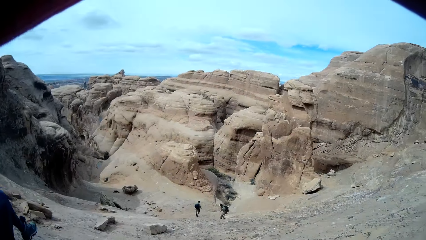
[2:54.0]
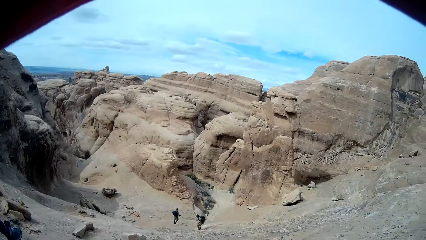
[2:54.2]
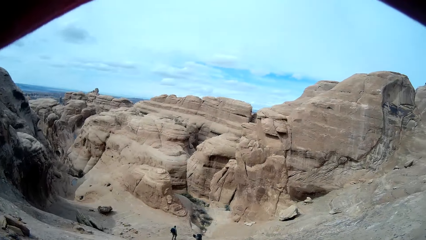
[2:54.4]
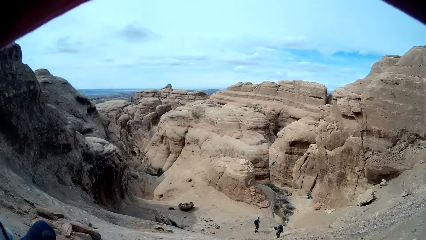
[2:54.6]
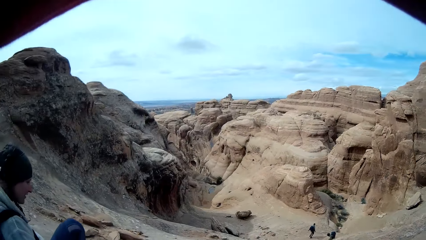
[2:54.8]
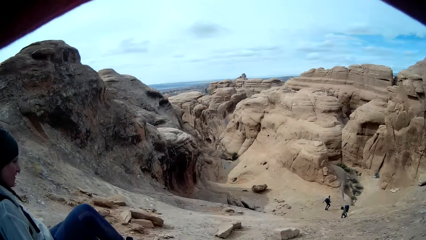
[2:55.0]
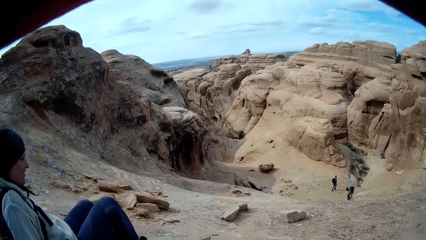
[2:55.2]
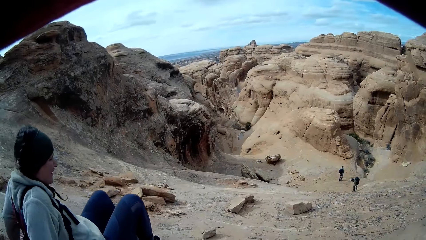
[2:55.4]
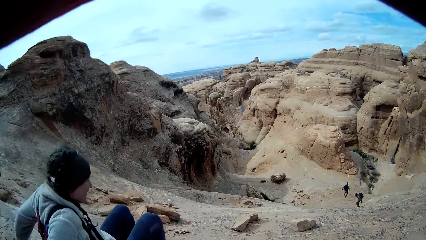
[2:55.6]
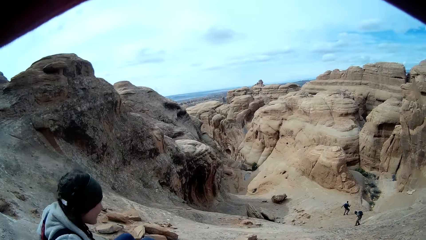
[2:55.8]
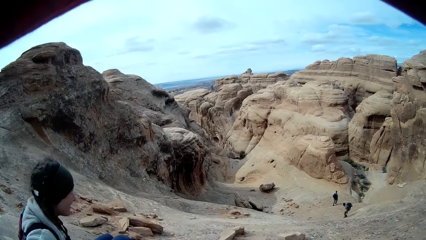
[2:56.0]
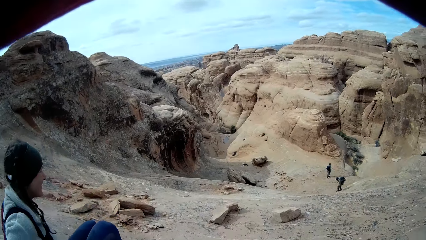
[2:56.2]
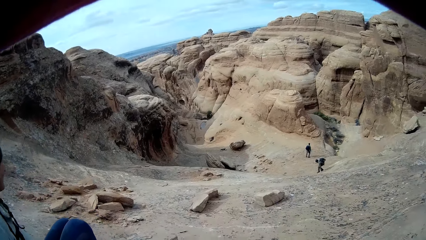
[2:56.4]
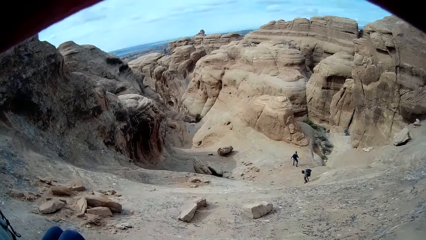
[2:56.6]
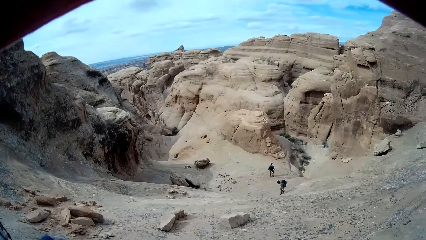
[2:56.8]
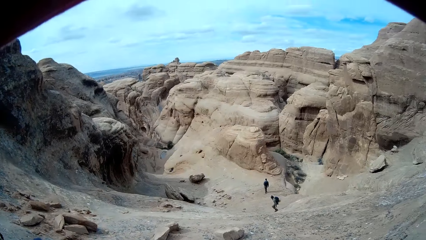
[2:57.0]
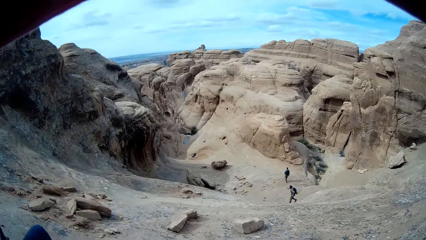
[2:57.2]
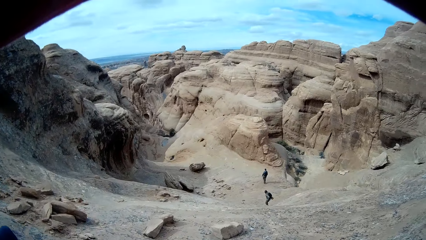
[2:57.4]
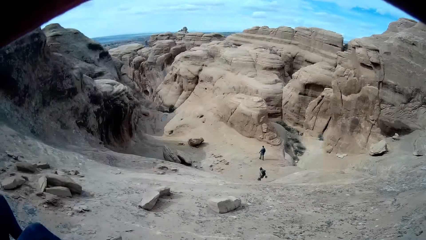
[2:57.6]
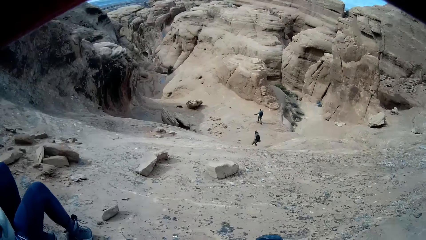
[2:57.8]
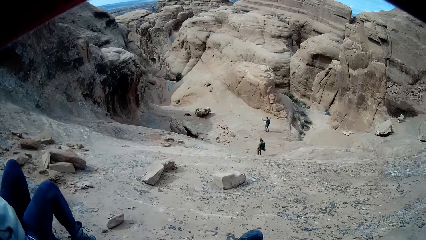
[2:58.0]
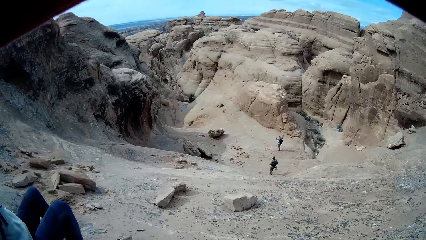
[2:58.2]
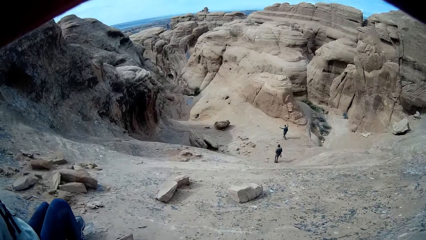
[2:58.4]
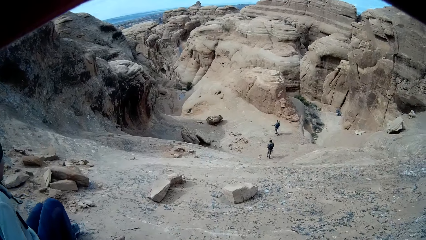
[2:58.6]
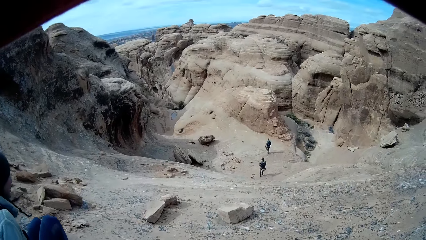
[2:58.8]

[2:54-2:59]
A person slides down the rocky mountain.

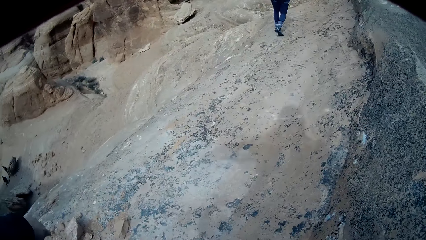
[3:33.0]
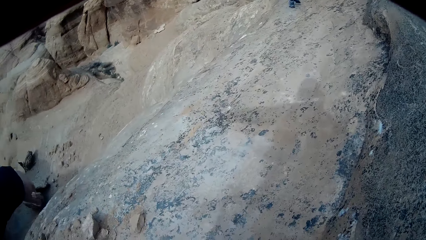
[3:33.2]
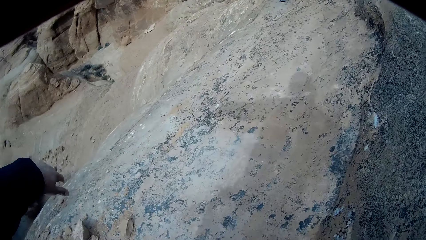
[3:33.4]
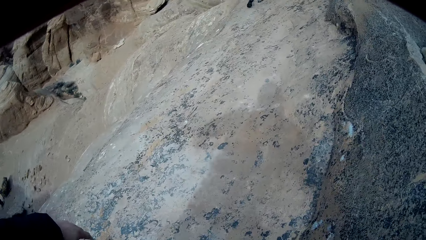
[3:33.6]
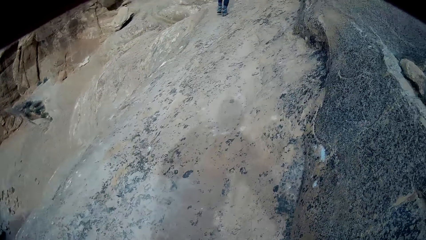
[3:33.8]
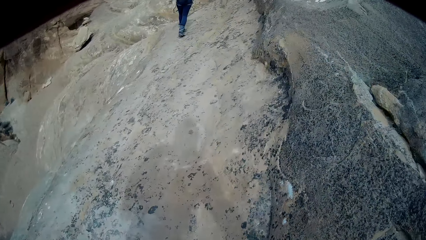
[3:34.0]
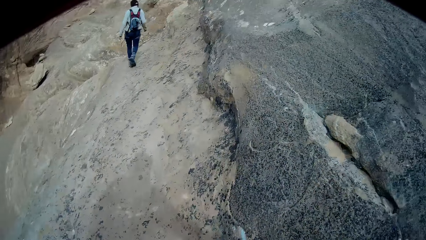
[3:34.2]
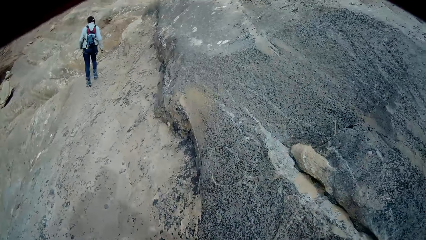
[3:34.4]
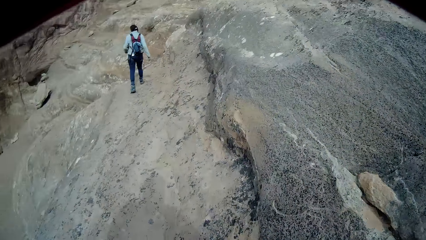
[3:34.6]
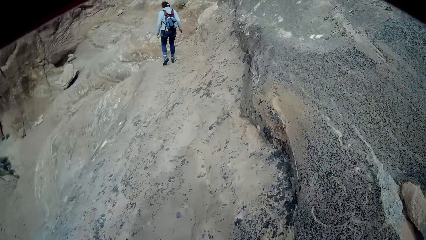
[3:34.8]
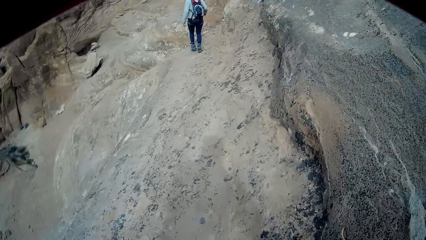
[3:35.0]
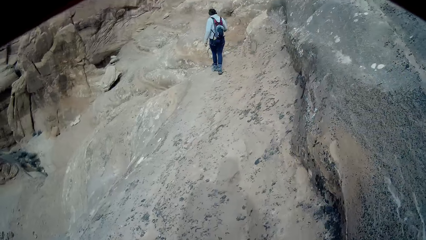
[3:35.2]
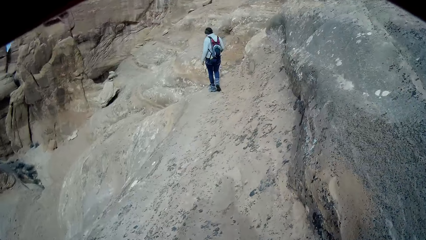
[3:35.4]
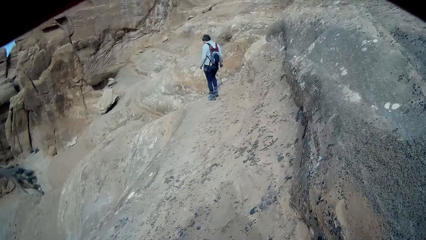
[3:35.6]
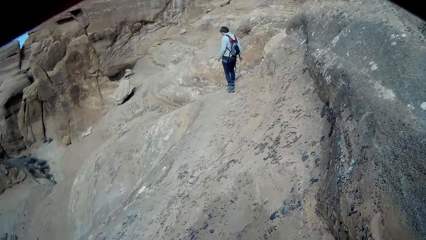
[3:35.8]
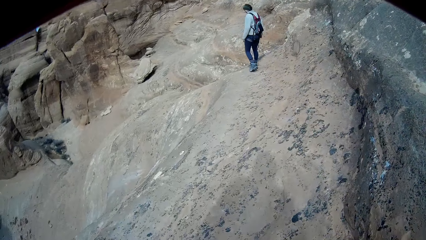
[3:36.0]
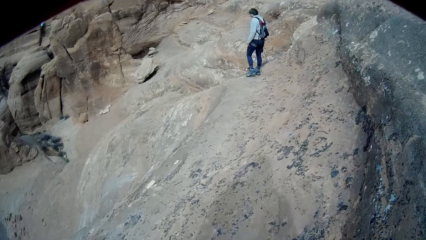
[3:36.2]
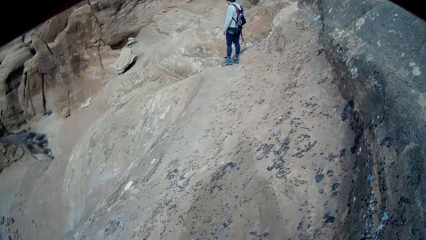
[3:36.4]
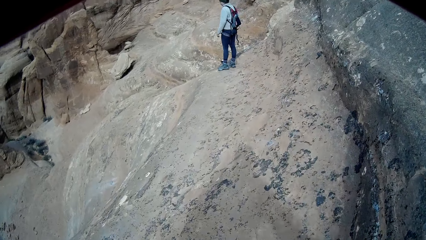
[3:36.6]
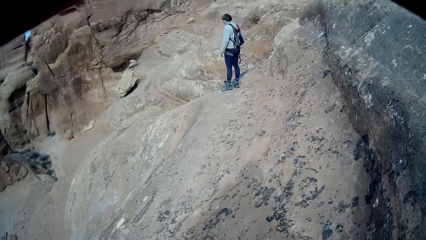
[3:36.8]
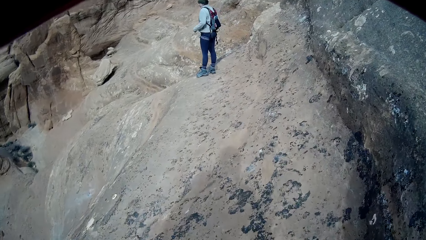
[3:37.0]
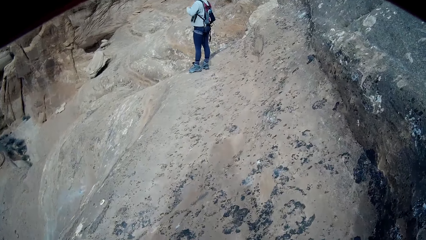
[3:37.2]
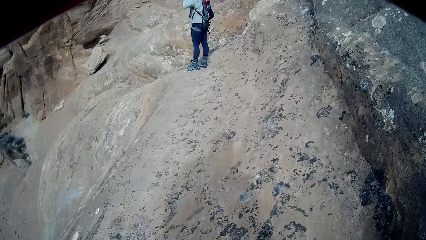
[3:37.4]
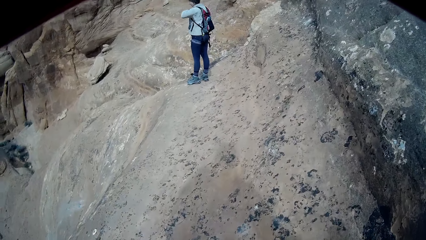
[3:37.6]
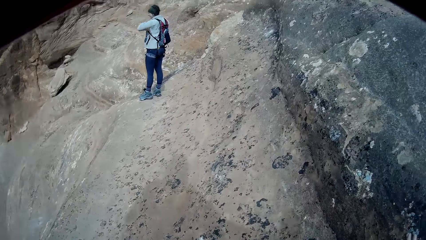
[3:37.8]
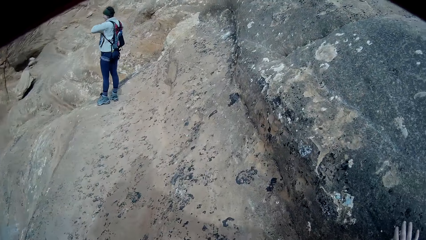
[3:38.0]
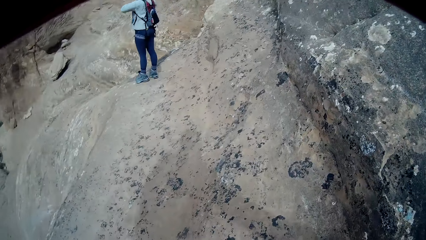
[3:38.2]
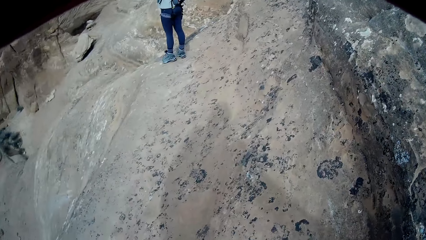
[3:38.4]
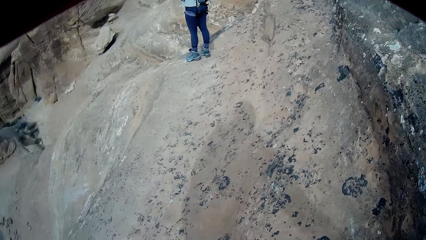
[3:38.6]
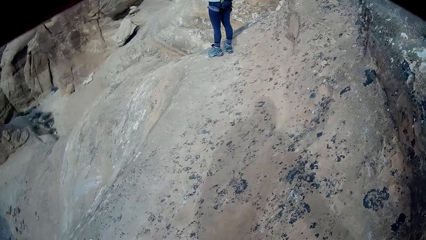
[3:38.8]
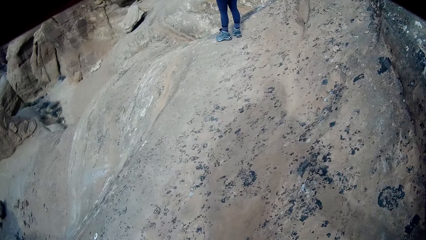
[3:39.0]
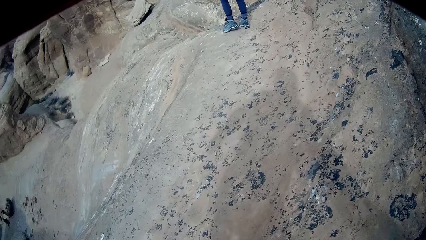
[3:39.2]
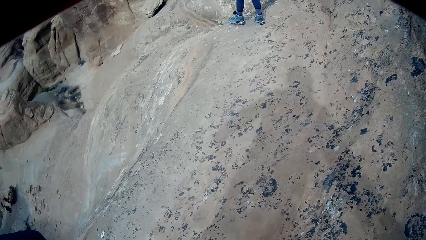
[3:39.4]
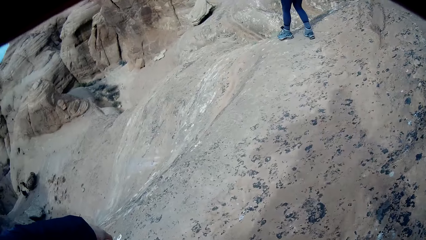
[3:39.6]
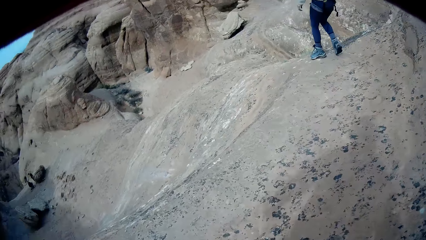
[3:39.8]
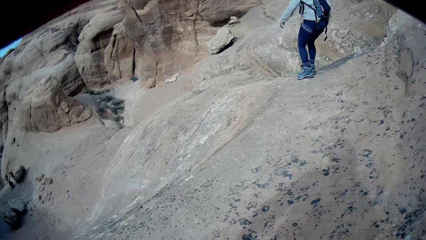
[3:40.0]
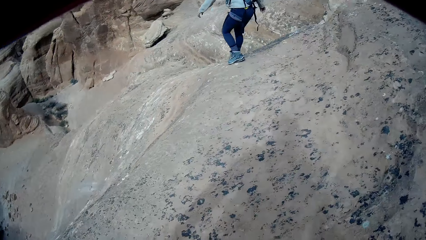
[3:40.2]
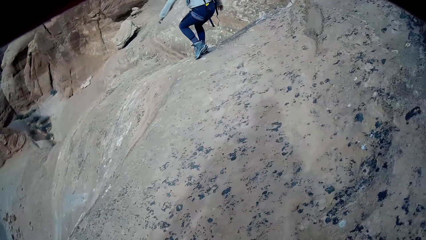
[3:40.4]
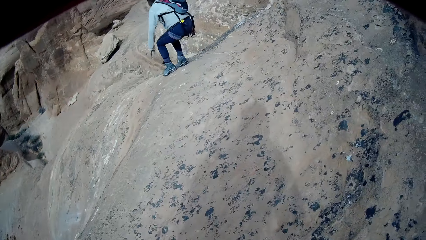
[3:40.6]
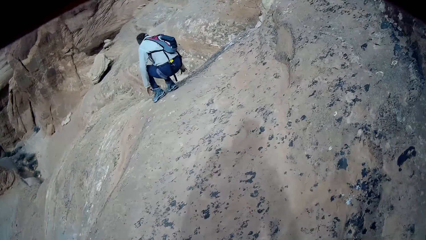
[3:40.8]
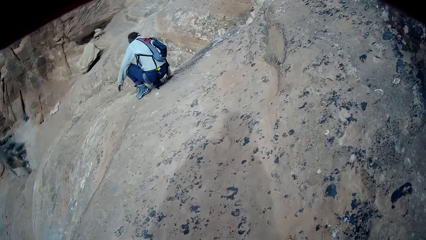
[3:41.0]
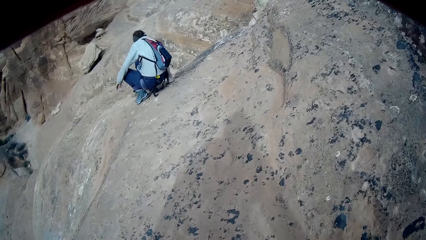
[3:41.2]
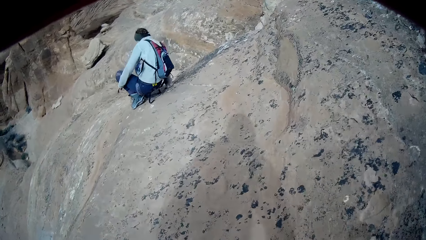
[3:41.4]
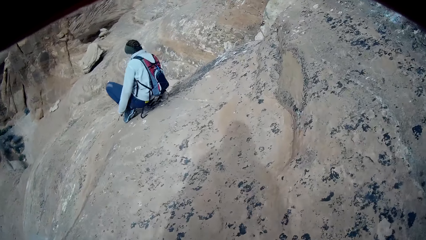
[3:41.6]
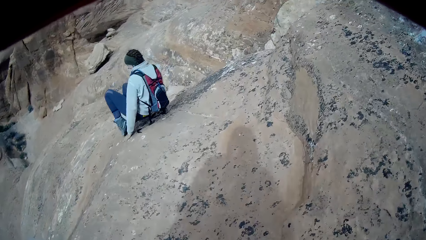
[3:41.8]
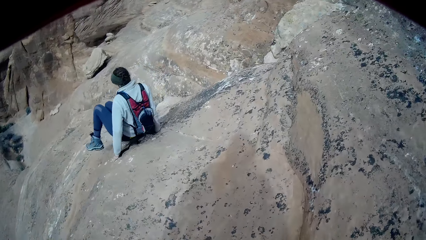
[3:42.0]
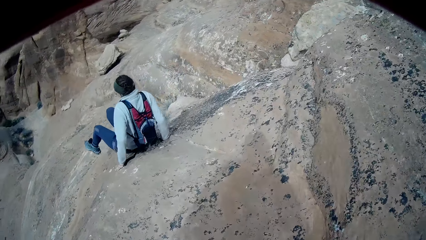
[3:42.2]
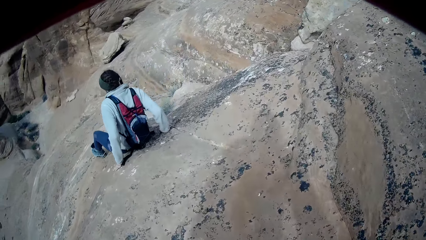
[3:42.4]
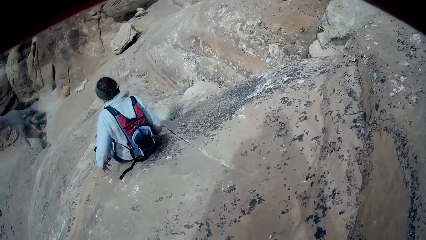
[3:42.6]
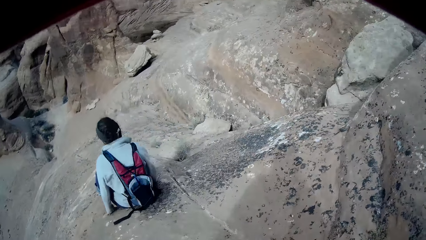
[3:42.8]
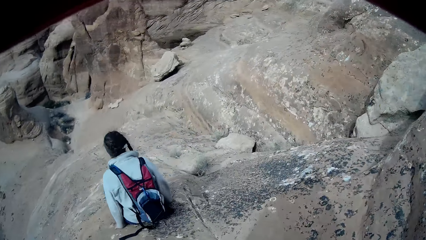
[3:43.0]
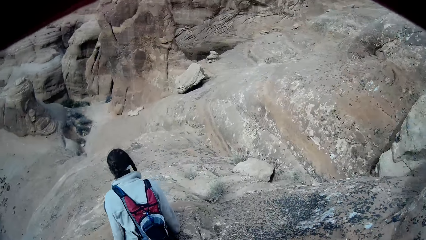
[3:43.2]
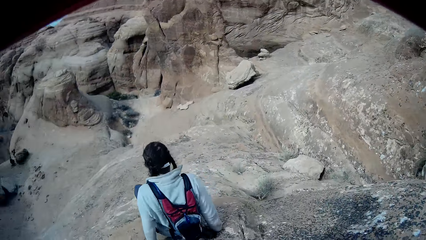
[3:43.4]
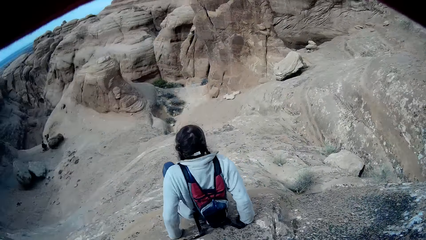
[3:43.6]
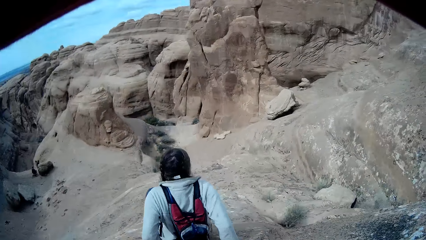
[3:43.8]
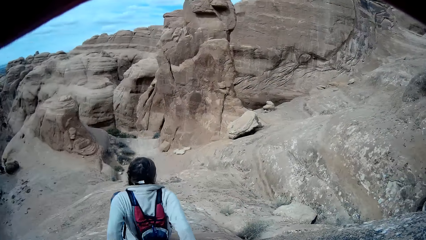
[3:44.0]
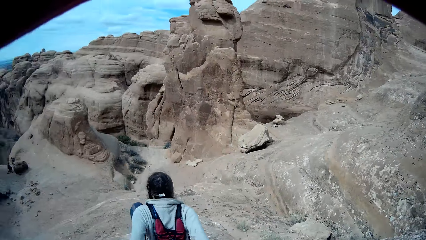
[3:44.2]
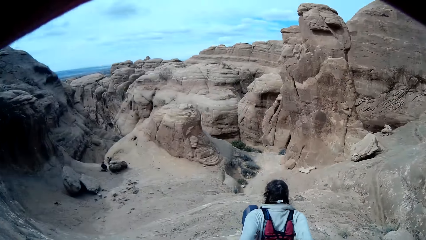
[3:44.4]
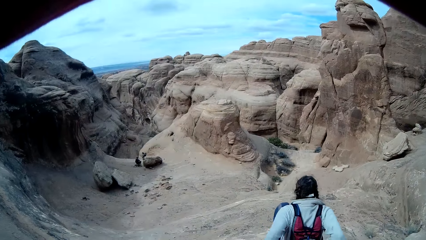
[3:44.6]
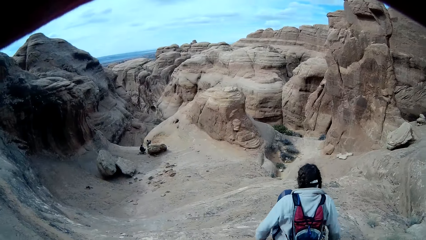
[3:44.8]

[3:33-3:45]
The camera wearer stands up and walks down the mountain. A man stops walking and stares around. The man sits on the rocky mountain. The man squats down and slides down the rocky mountain.
